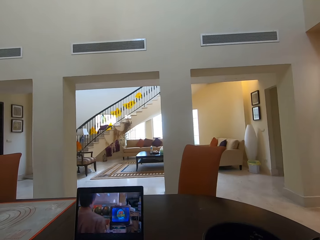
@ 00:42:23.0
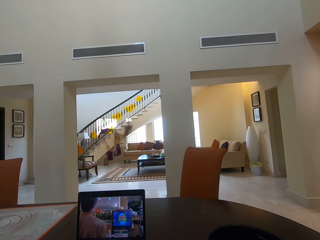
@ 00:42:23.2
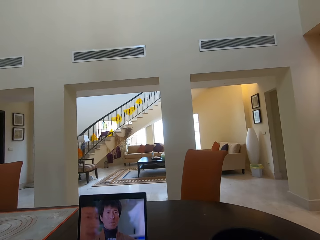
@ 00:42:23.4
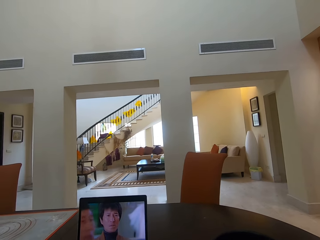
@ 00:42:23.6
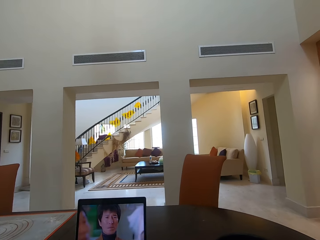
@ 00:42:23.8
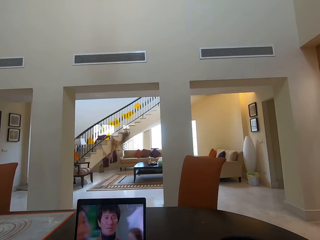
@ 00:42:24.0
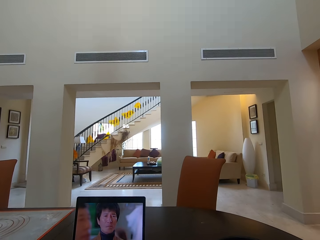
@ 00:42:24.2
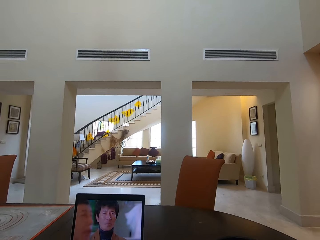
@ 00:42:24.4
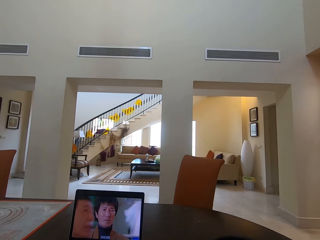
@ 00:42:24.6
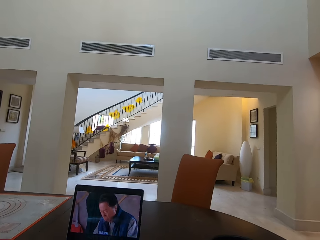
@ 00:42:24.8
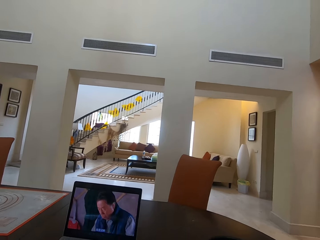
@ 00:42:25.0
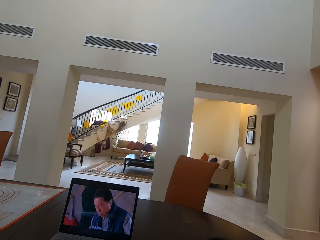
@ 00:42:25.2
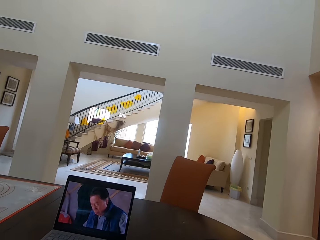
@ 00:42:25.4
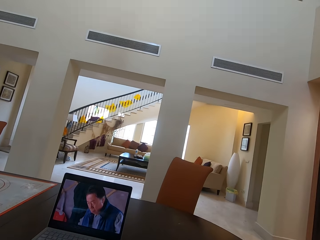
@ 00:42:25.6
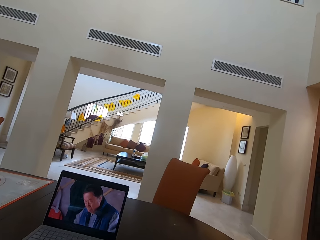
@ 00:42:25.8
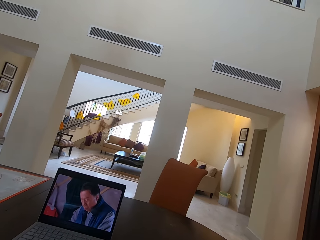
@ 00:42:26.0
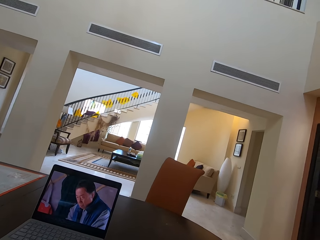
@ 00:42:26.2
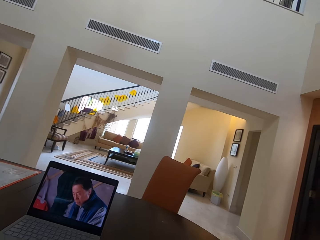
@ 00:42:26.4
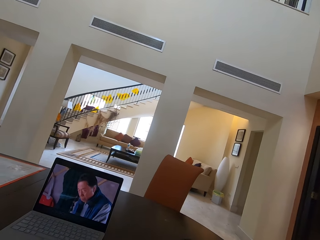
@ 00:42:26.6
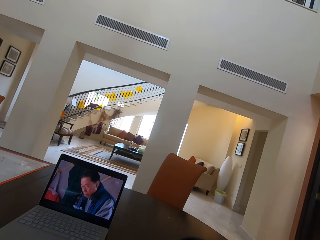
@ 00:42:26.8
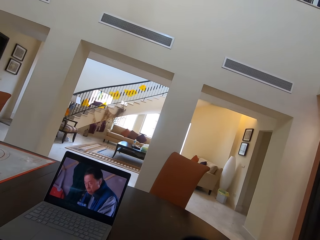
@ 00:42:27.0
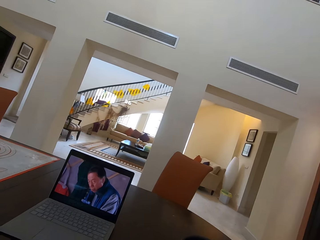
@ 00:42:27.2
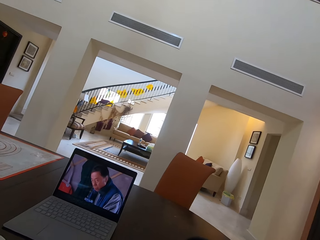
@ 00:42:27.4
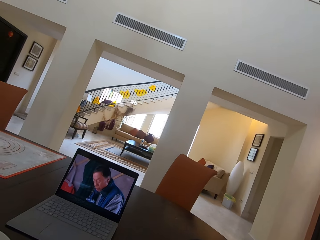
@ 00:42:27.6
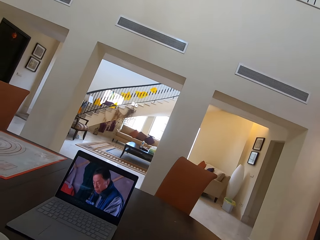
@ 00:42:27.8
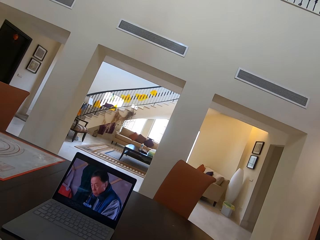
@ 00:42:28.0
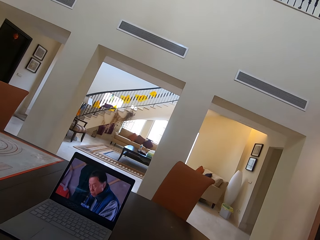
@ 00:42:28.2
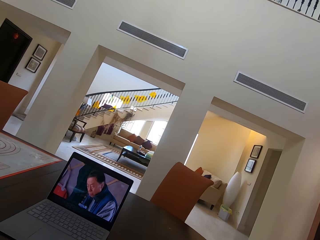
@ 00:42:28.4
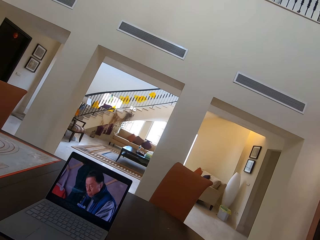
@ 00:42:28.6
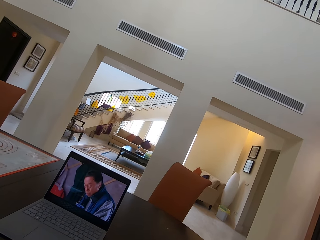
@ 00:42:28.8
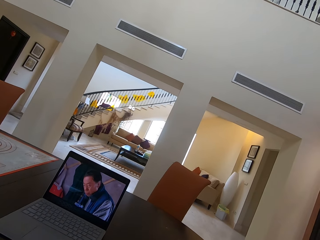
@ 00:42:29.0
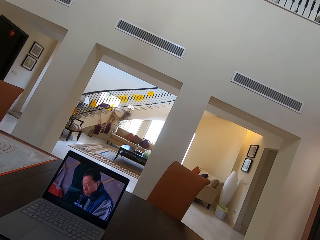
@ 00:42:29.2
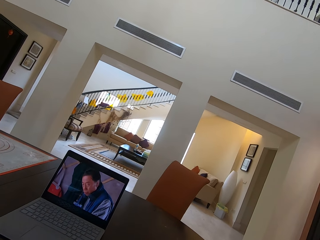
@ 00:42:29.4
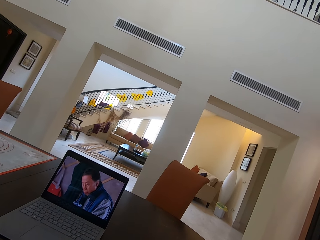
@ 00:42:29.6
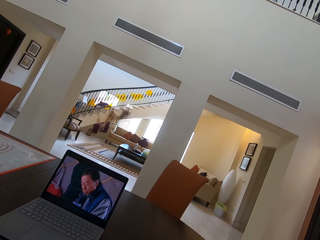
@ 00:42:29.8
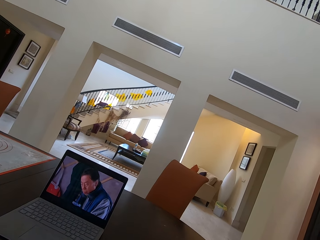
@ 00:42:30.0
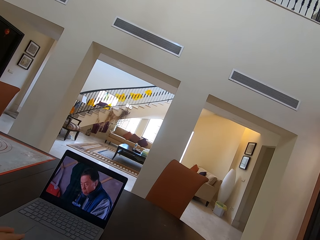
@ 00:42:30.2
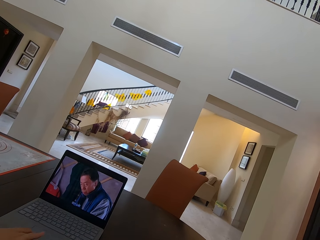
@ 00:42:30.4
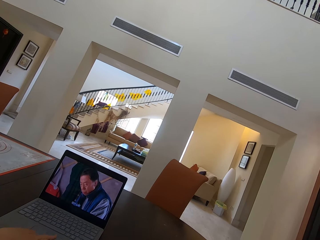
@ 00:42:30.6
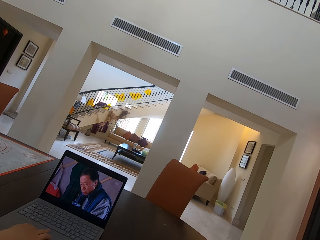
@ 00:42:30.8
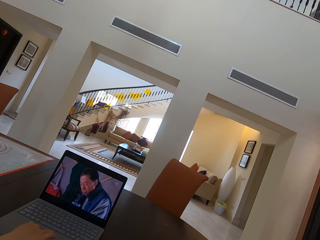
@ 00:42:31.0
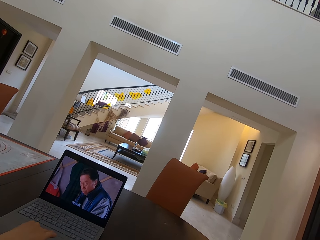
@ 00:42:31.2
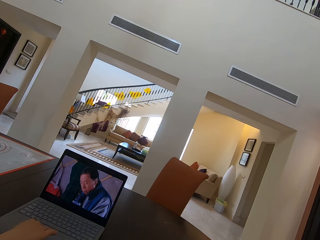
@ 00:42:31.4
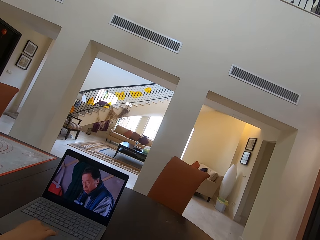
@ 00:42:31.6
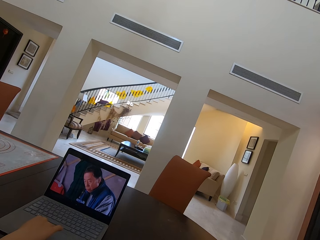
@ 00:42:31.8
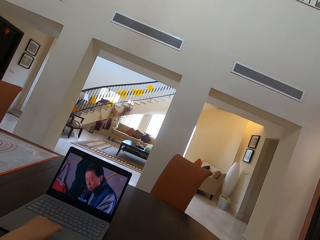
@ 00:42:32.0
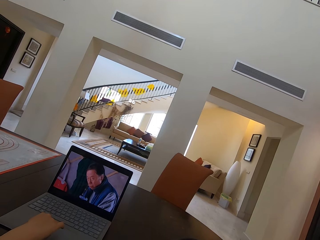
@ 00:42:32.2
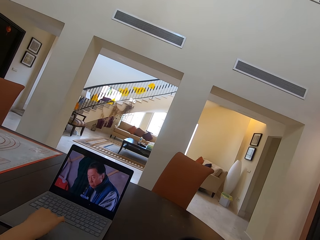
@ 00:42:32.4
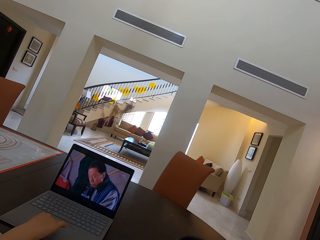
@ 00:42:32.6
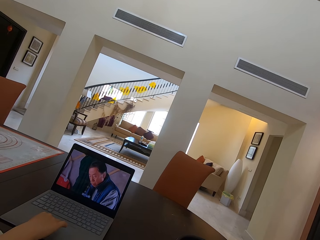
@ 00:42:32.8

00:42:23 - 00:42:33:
The camera wearer interacts with a woman. They use a laptop.

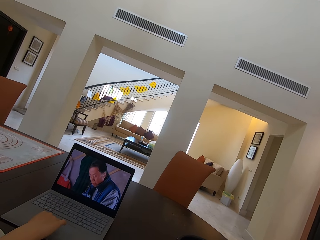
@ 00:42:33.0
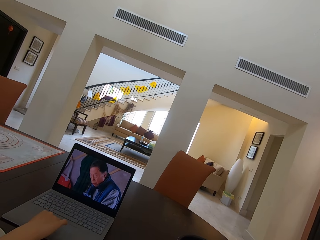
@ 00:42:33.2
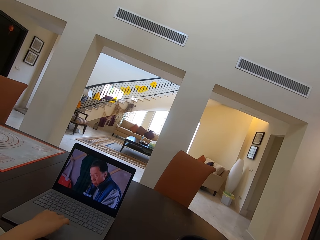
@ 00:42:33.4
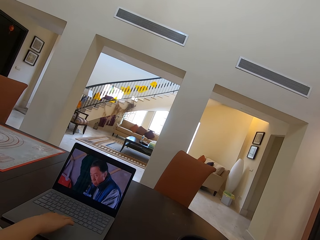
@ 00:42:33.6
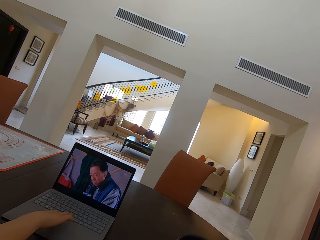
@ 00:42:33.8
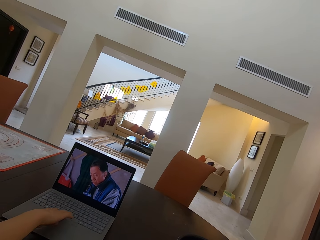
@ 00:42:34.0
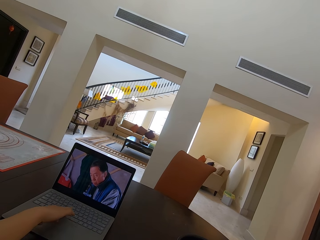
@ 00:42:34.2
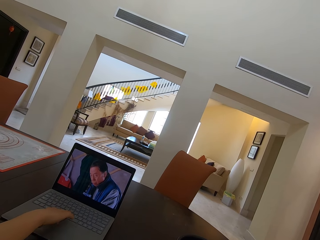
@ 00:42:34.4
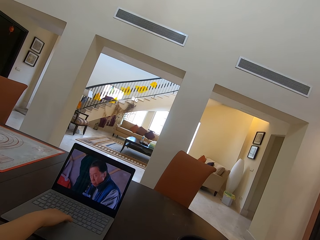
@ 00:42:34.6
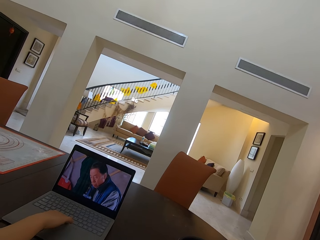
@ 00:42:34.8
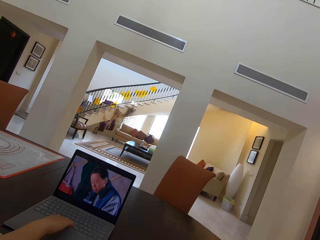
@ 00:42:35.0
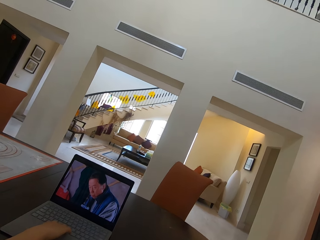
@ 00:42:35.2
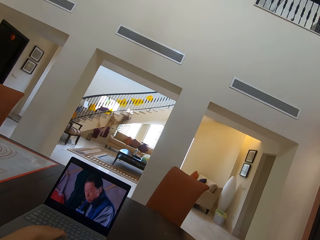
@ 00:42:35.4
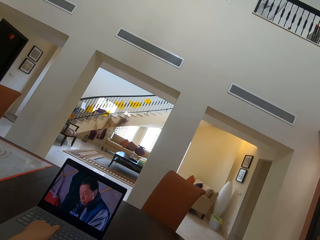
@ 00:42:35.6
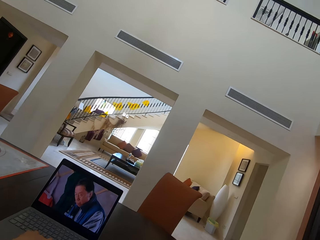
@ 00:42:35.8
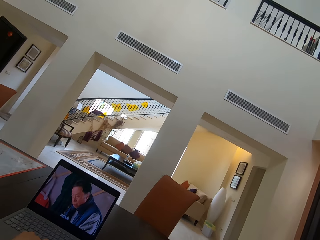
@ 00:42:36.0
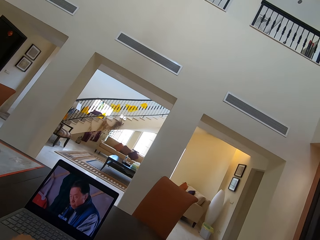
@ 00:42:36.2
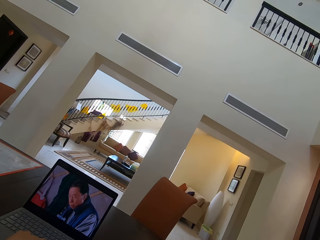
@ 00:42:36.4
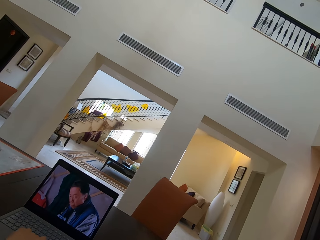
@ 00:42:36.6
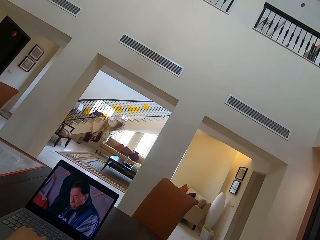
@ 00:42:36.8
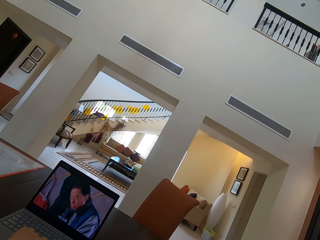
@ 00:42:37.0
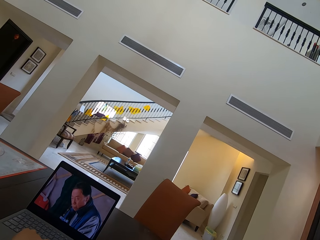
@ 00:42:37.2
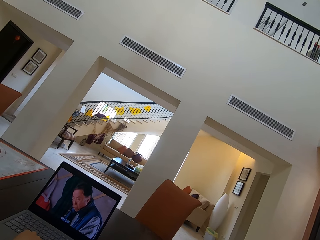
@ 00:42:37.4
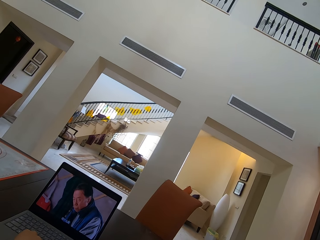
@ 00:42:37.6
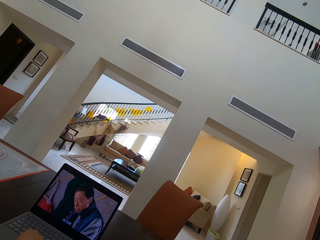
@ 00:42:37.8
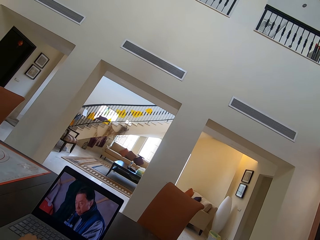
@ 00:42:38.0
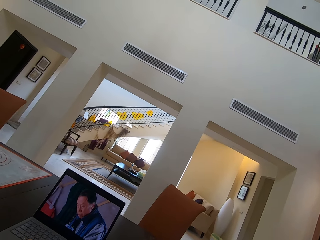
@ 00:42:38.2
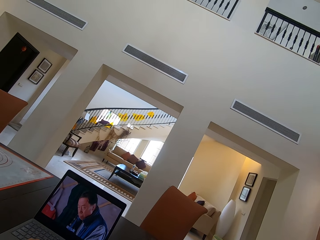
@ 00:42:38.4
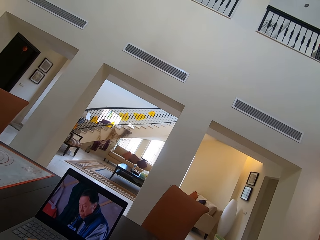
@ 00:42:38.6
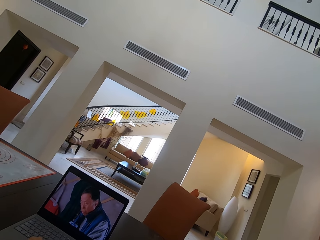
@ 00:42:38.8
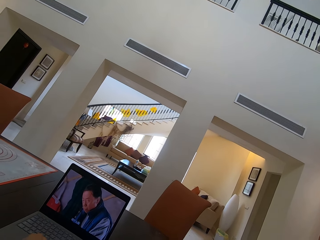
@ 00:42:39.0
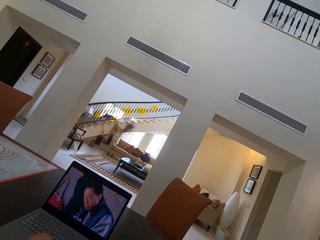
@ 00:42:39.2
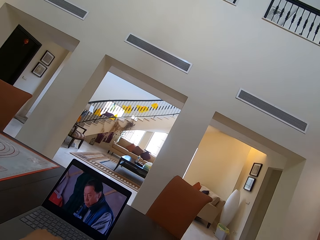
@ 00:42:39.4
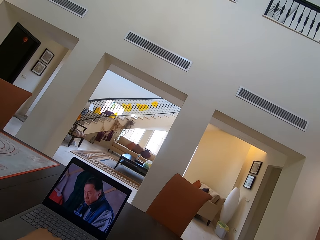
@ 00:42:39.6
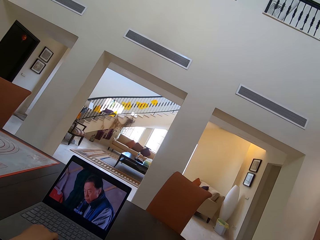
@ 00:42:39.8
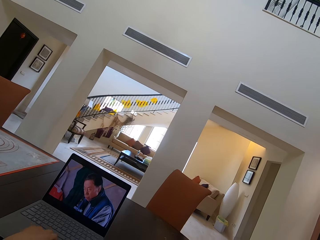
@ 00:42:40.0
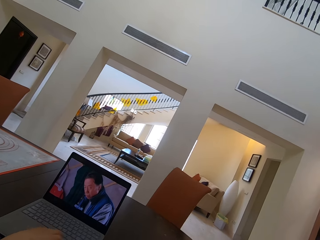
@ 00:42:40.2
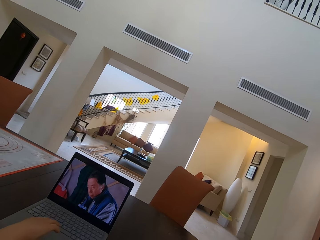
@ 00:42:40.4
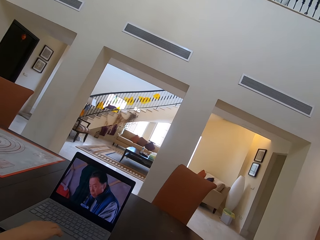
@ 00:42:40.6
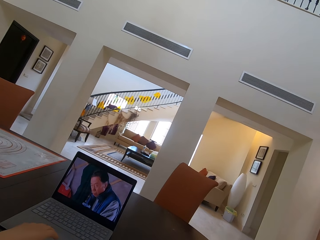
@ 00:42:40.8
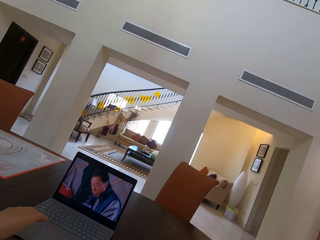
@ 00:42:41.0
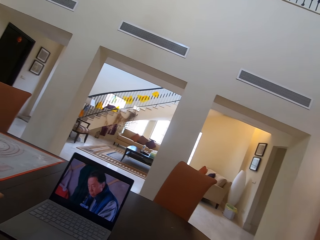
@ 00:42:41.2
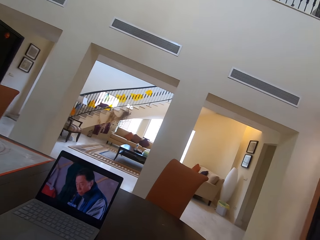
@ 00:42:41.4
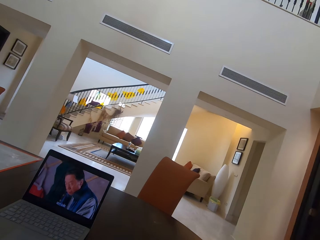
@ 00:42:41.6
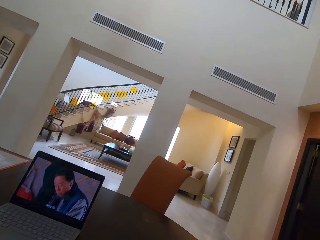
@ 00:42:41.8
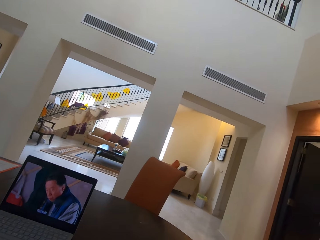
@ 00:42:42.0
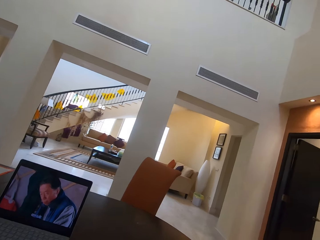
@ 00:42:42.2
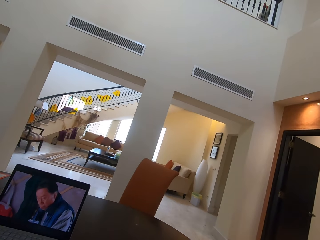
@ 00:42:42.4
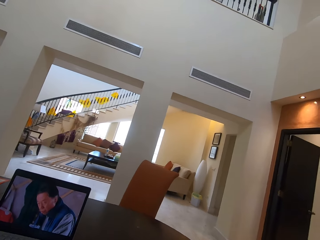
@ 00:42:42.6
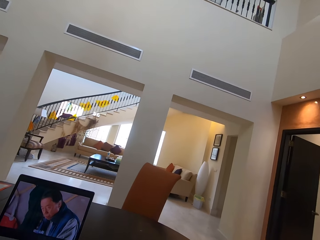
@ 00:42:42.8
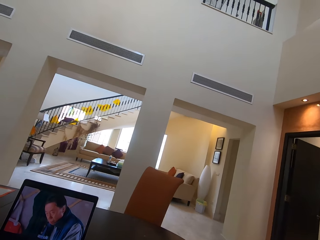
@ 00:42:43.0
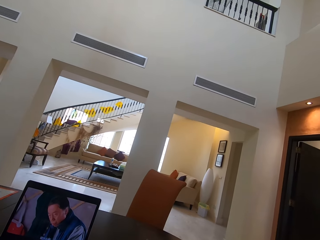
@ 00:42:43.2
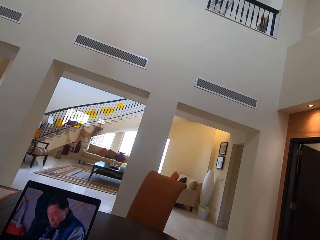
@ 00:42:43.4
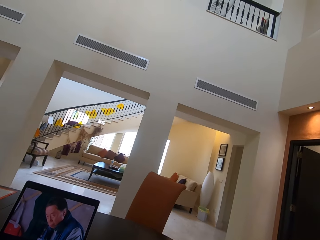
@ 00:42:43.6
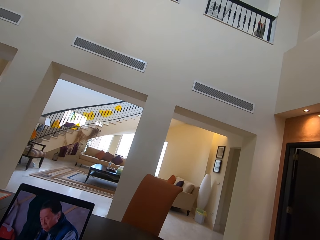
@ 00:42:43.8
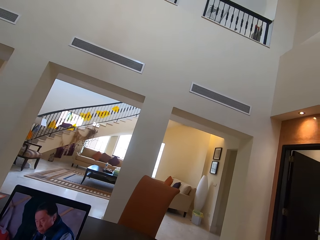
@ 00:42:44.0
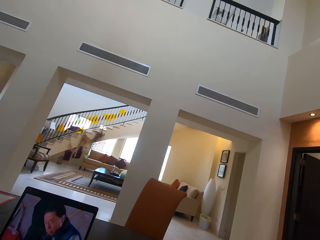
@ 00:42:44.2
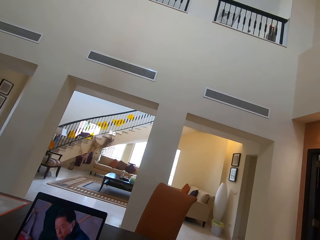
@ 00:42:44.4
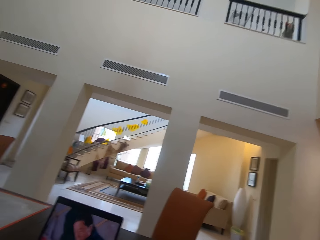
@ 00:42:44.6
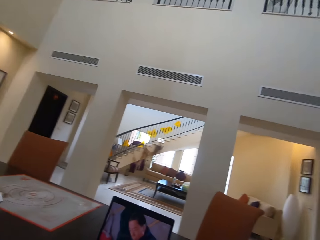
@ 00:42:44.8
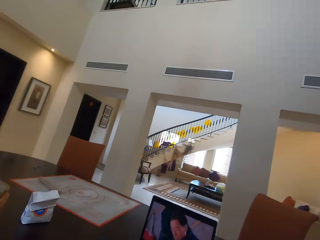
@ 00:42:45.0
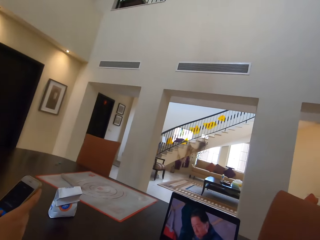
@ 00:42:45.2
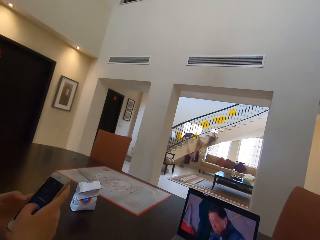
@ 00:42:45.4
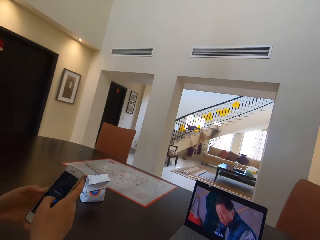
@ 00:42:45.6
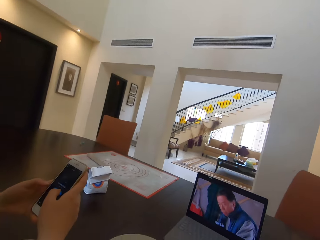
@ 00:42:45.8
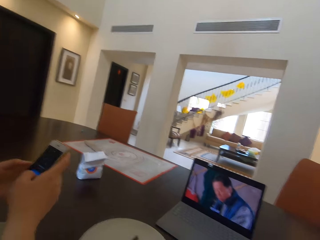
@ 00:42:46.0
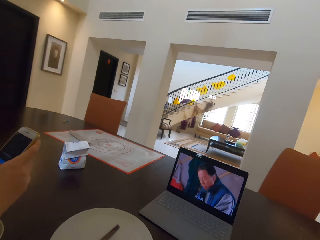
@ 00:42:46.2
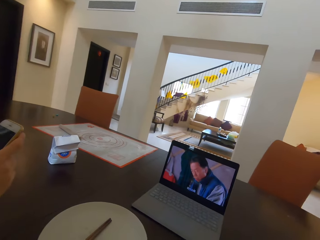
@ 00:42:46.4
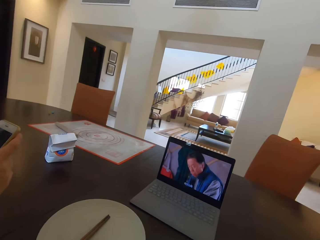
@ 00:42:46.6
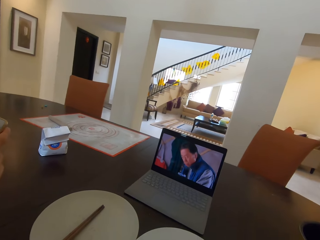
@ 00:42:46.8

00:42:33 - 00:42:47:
A lady operates the laptop. The camera wearer interacts with a woman. They use the laptop. They interact with the woman. The lady operates the phone.
